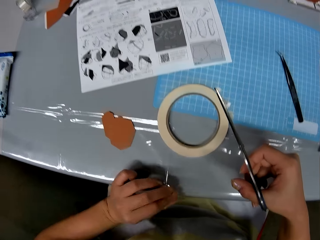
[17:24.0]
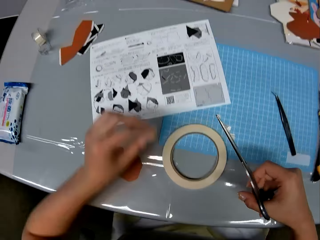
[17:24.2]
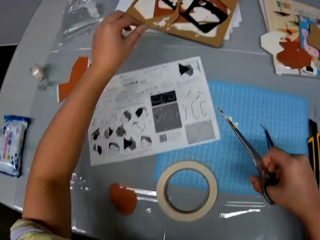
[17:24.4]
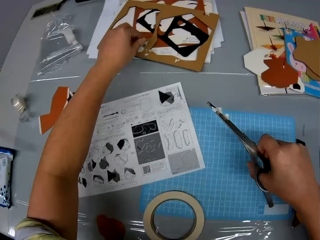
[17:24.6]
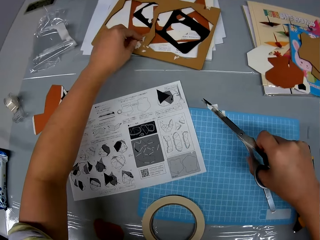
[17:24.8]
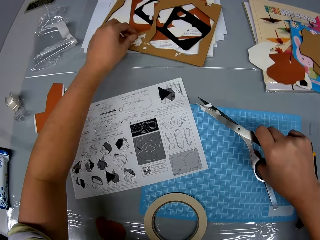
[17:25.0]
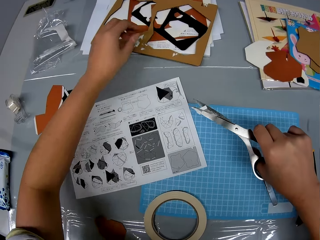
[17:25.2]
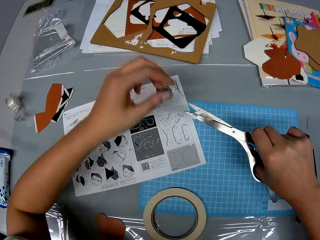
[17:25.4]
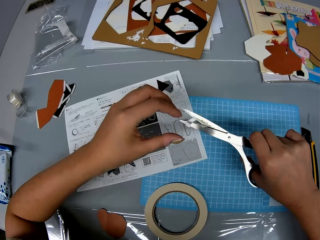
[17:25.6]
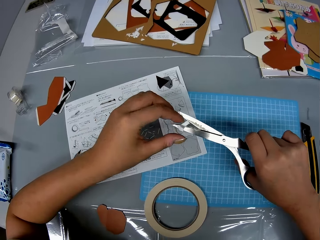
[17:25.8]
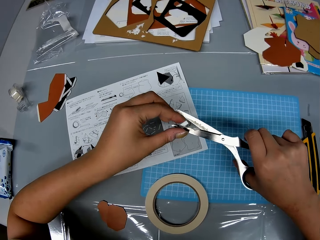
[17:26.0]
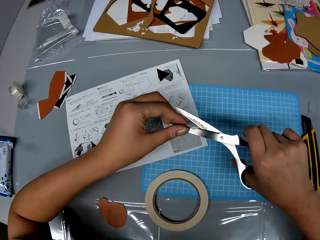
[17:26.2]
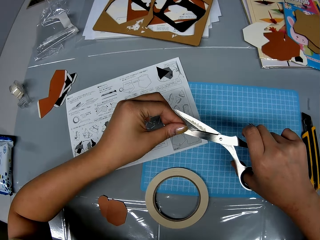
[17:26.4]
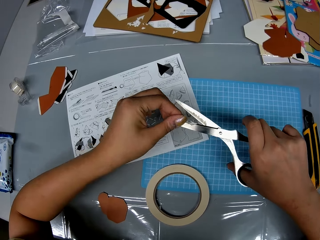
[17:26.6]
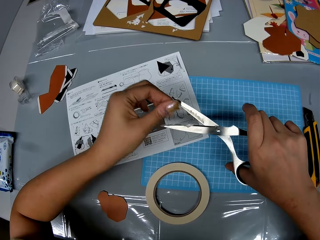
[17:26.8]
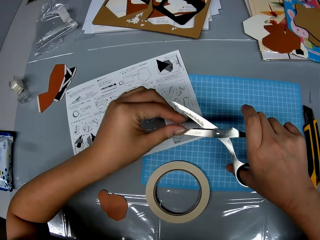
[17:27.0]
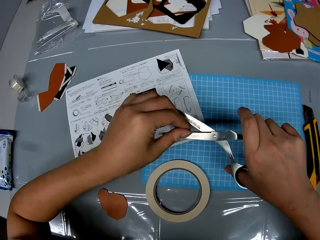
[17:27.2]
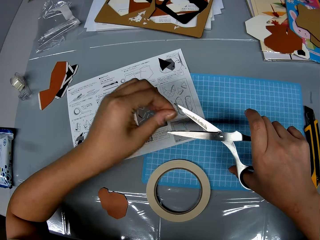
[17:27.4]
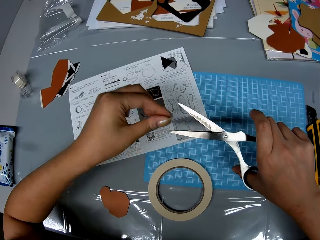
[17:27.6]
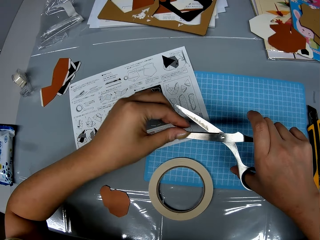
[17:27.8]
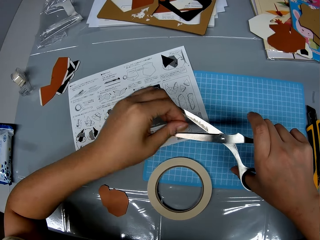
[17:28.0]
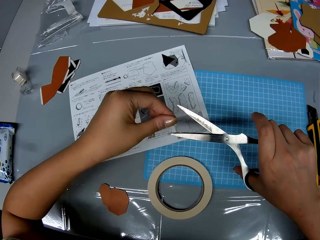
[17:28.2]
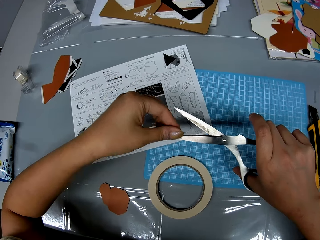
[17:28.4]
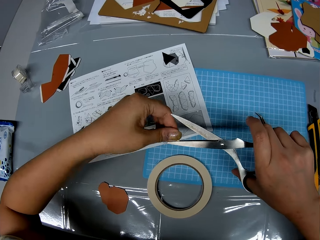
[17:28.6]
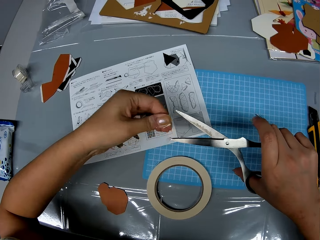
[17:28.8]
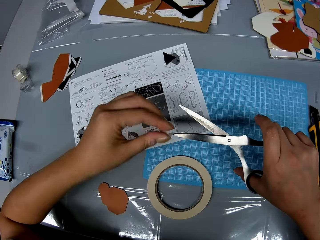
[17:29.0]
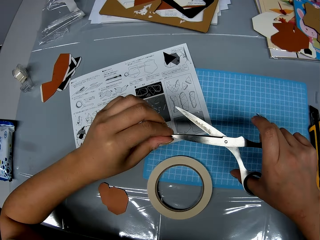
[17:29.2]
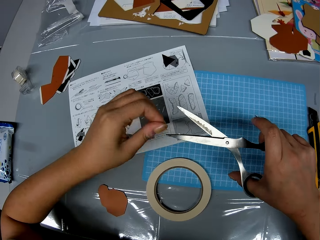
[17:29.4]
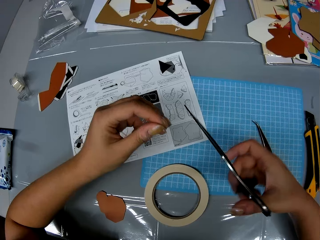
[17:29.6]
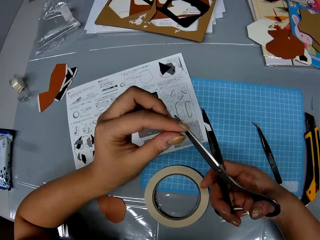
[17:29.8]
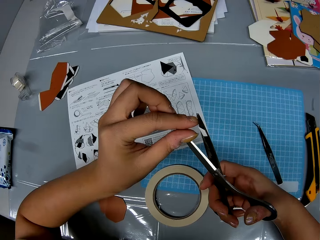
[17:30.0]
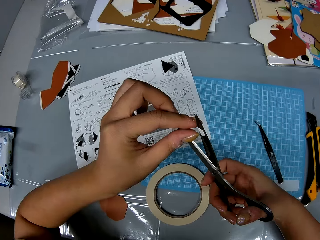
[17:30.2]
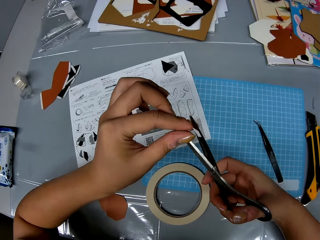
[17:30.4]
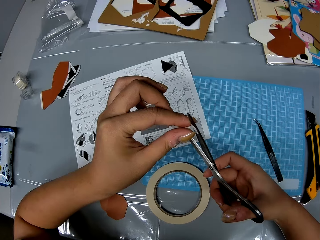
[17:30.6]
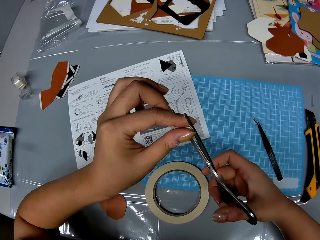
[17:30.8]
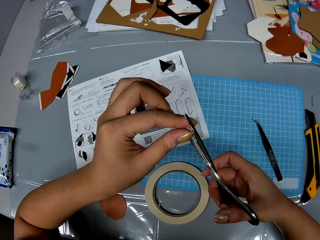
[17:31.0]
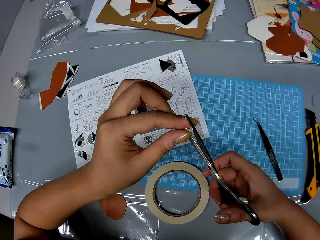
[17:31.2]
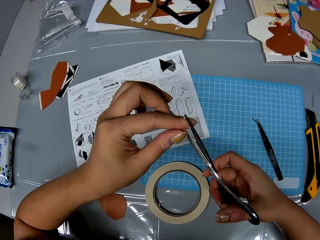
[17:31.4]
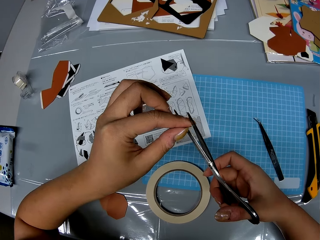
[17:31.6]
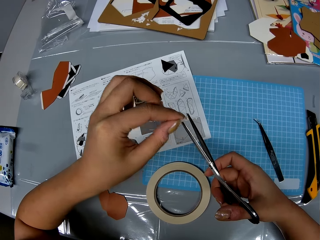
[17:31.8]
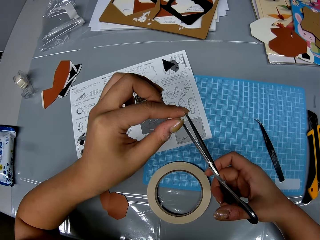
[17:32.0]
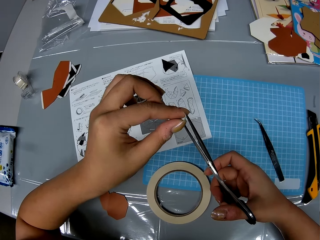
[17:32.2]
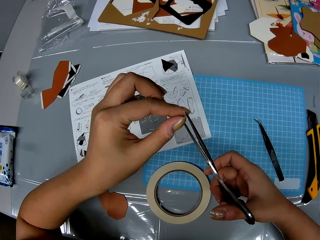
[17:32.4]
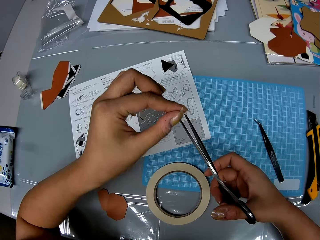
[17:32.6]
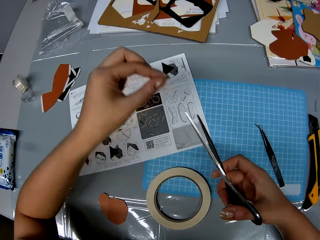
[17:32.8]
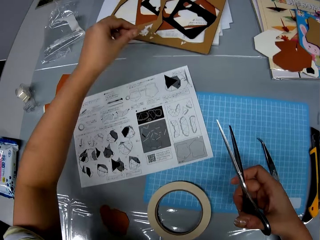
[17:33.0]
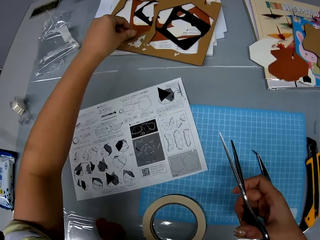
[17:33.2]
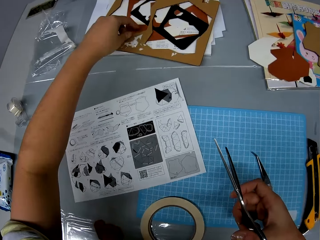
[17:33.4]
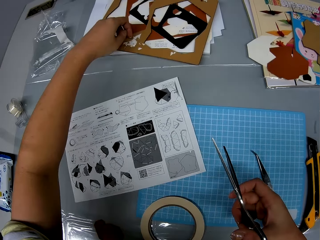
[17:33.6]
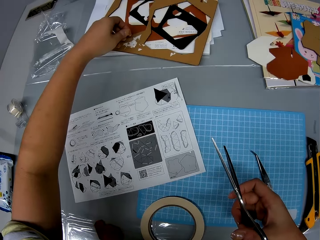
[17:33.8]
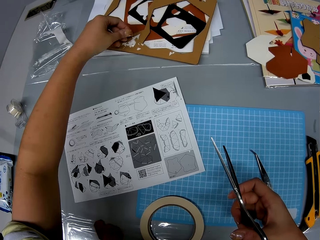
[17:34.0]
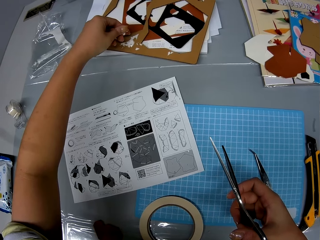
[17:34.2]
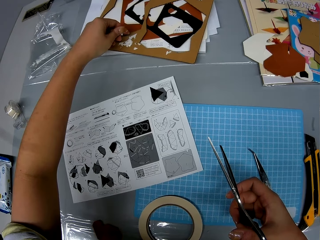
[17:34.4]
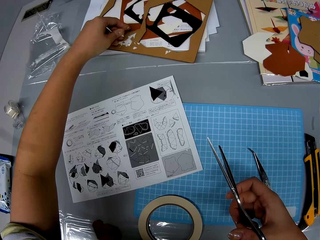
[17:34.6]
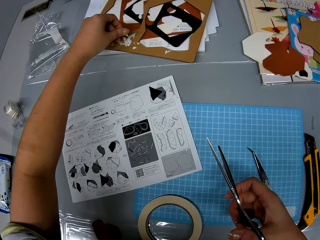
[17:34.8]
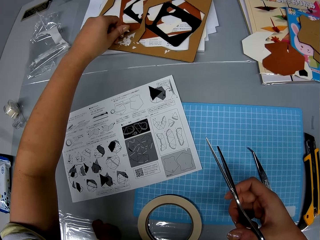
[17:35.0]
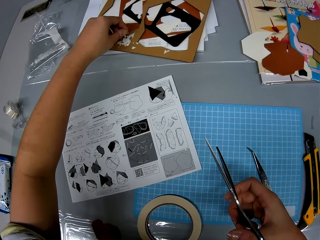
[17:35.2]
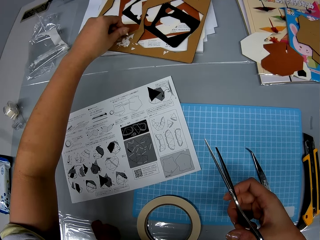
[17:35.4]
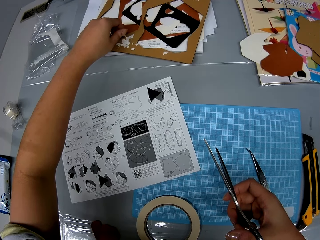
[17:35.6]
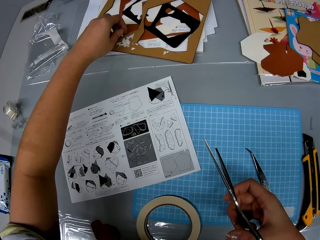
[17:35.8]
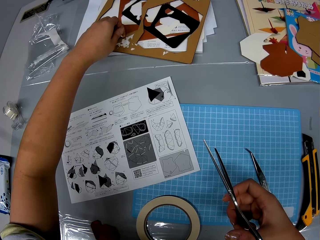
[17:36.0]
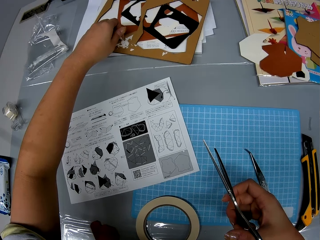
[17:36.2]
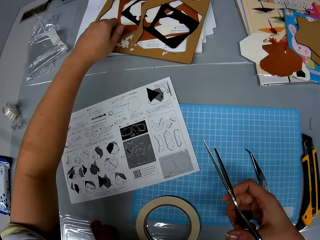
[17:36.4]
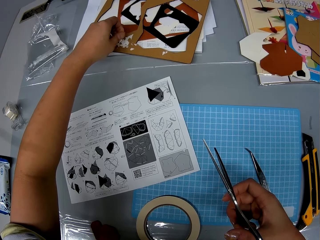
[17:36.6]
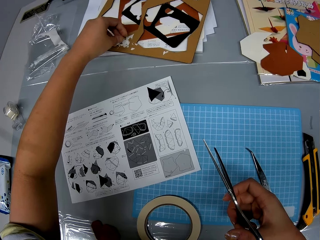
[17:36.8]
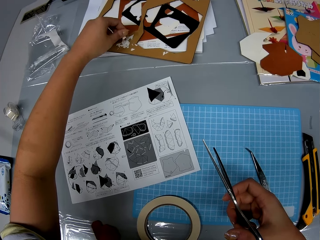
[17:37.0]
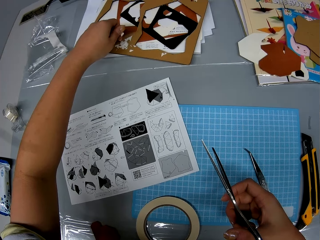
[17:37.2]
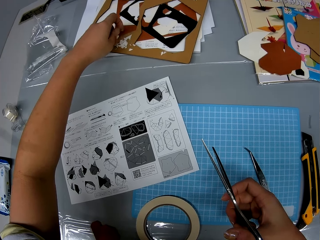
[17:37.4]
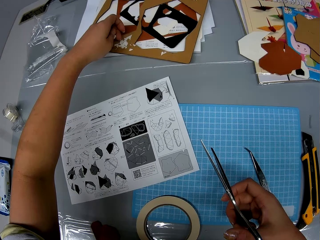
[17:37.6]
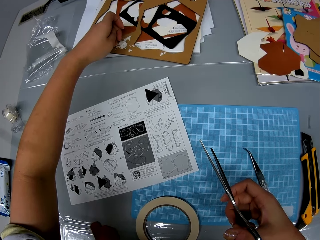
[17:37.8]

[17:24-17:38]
The camera wearer moves the masking tape piece to the edge of the table. She holds the masking tape piece. She touches the cardboard with her left hand. She puts the masking tape on the table. She removes strips of cellophane tape or masking tape pieces from the scissors with her left hand. She puts the masking tape pieces on the table.

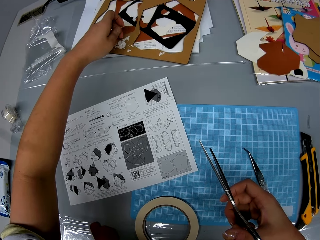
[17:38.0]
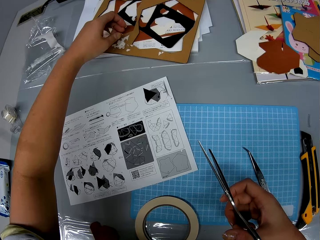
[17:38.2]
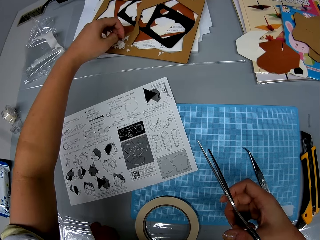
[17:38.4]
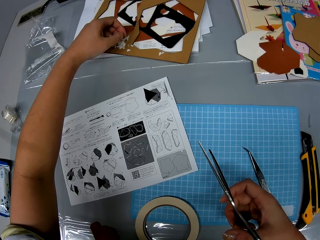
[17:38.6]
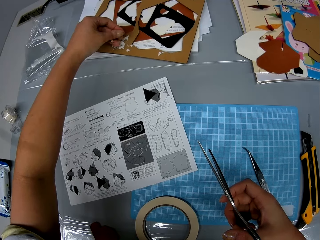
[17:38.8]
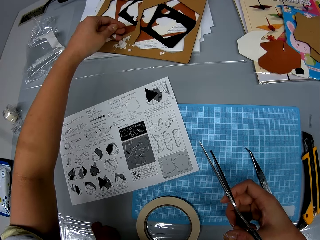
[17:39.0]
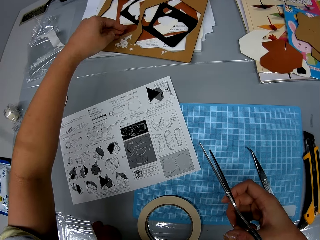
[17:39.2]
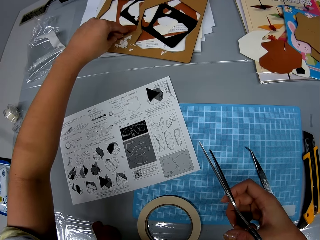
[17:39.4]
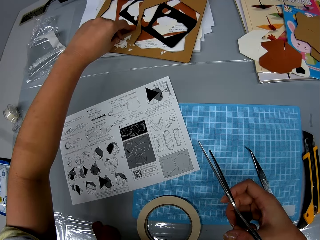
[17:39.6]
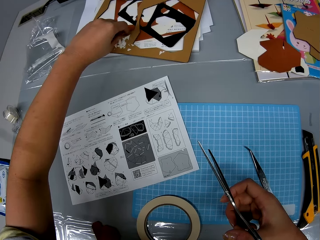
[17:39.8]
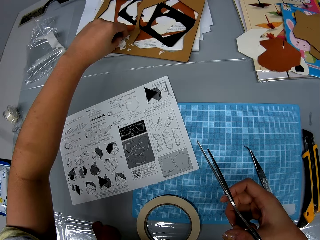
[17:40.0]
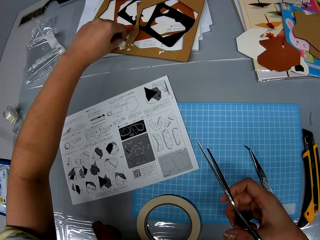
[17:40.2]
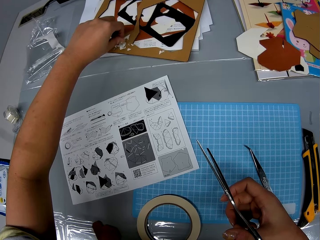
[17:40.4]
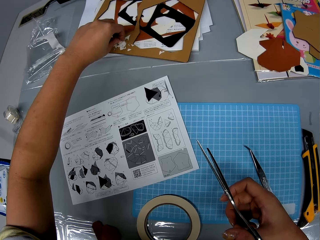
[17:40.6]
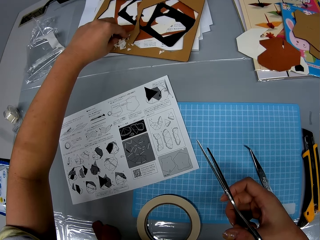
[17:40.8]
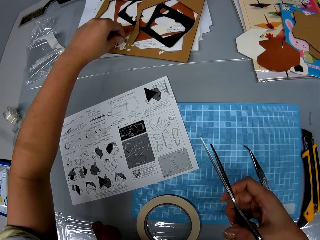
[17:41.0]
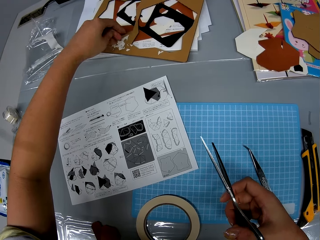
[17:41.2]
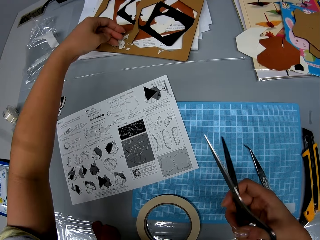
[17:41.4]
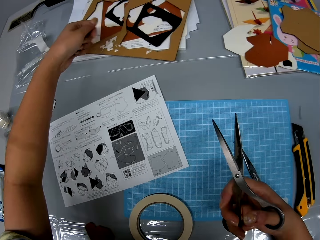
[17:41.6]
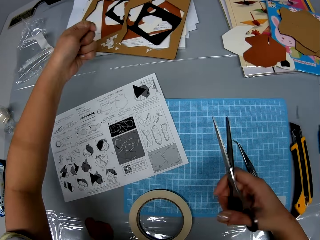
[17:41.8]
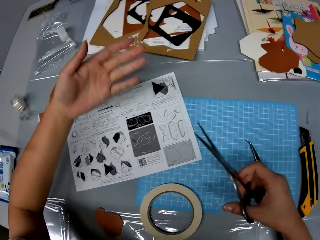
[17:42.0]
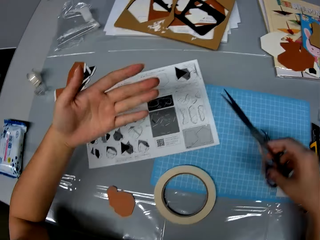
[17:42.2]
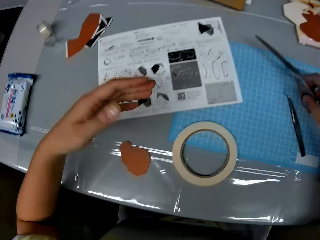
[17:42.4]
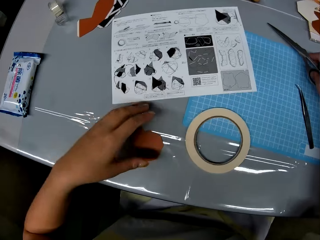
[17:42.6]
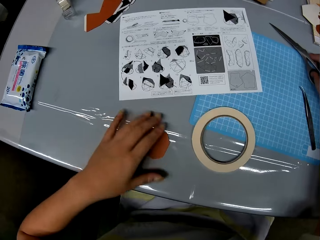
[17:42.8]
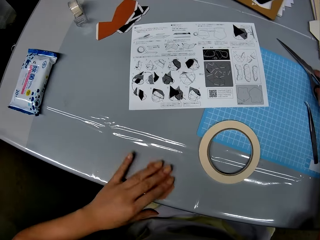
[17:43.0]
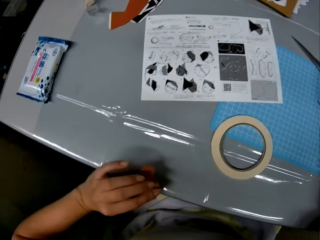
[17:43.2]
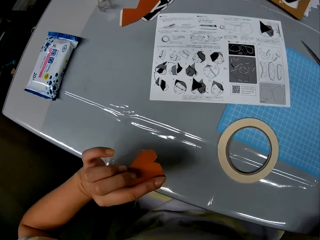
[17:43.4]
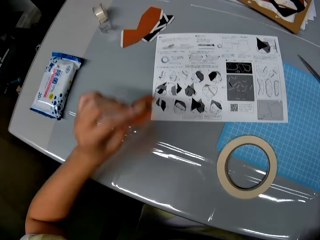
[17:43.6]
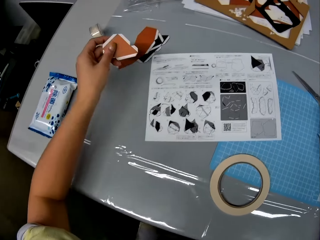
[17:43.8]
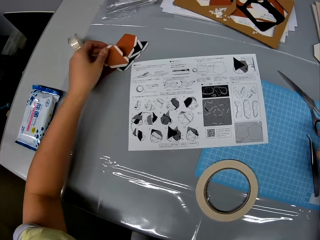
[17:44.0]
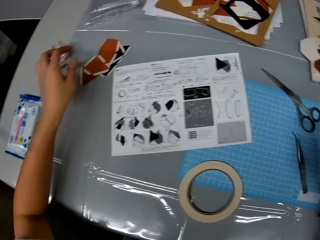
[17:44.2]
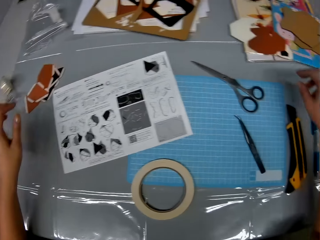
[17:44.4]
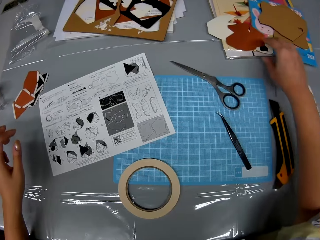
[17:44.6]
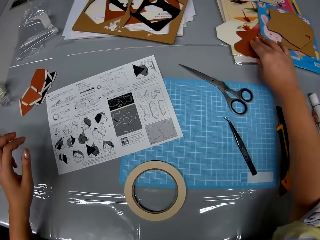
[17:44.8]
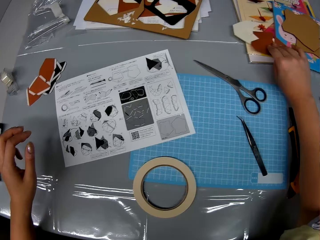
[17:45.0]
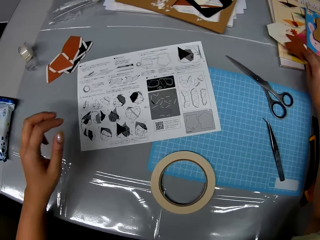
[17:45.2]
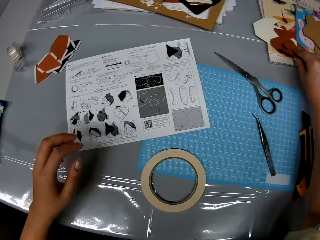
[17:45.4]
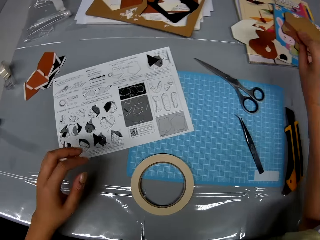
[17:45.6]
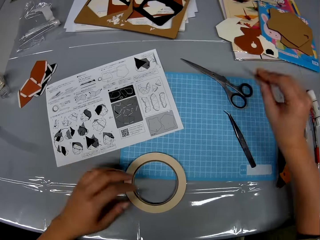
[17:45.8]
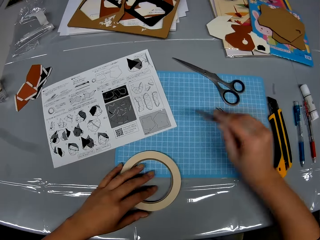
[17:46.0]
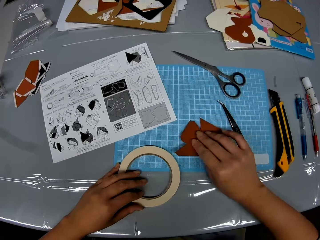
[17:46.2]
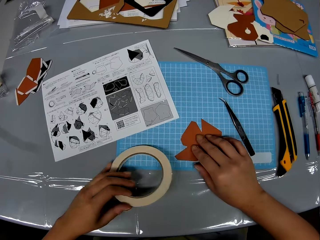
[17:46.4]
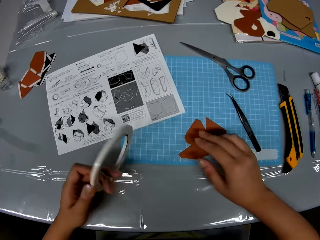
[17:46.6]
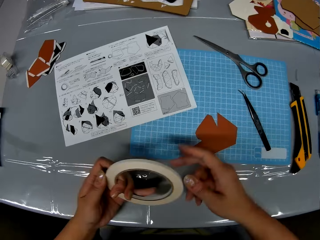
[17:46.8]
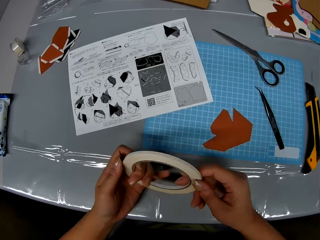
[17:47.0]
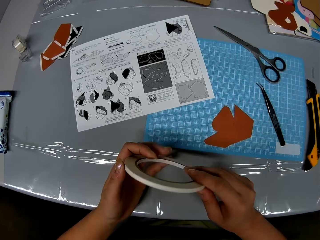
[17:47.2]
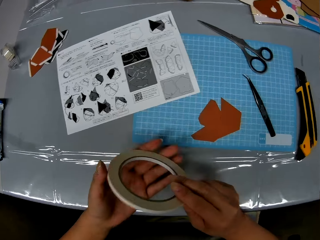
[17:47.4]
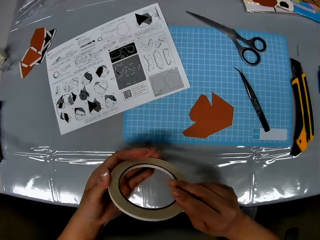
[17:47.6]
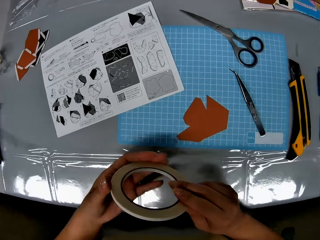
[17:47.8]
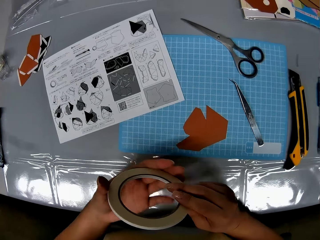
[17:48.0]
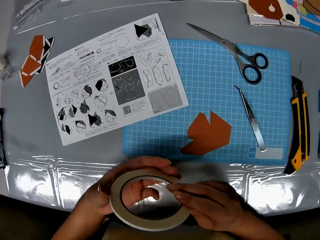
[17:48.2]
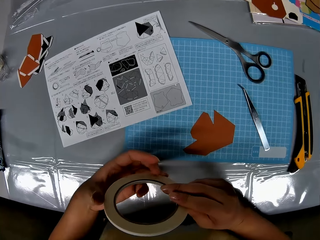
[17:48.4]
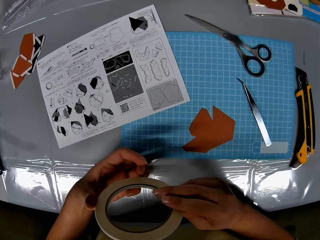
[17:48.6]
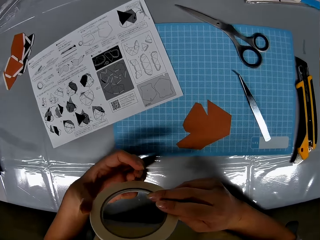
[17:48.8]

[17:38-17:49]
The camera wearer looks at his hand. They pick up the piece of paper or model paper from the table with her left hand. They look at the model paper. They drop the scissors on the cutting sheet with her right hand. They drop the piece of paper on another piece of paper on the table. They pick up a piece of paper from the table with her right hand. They hold the model paper. They pick up the cellophane tape or masking tape with her left hand. They drop the piece of paper on the cutting sheet. They loosen the cellophane tape with both hands. They hold the masking tape with both hands.
